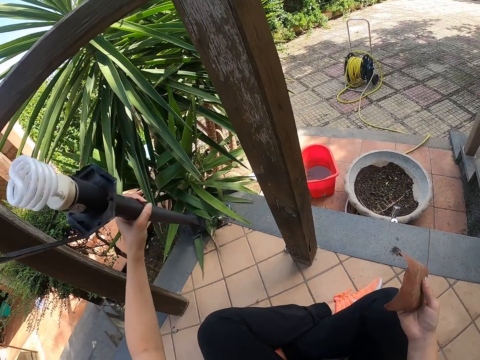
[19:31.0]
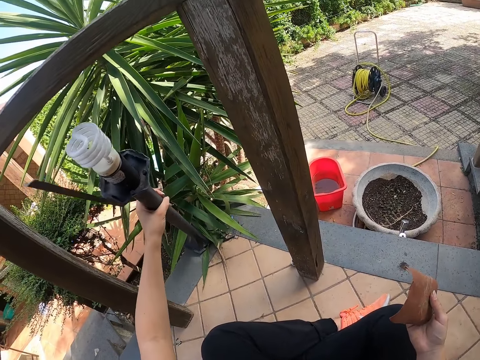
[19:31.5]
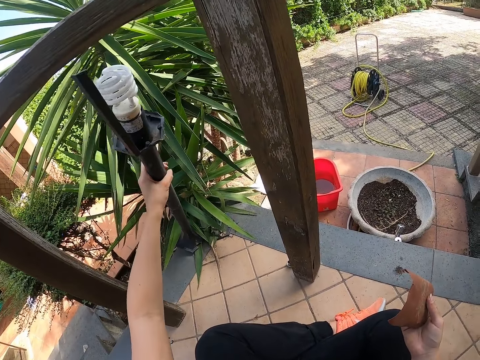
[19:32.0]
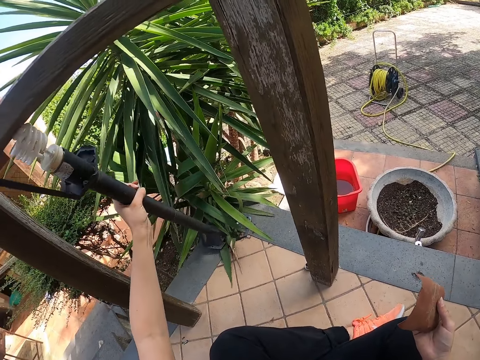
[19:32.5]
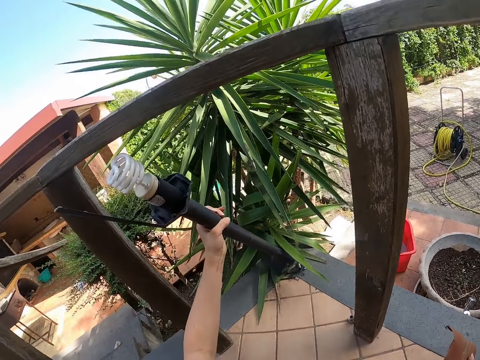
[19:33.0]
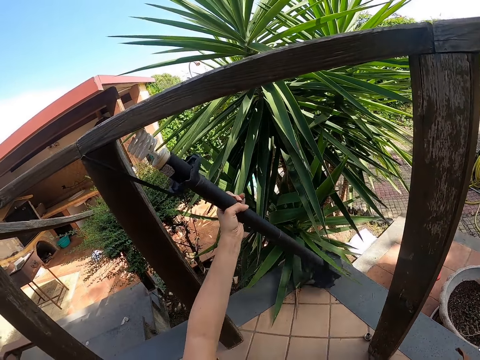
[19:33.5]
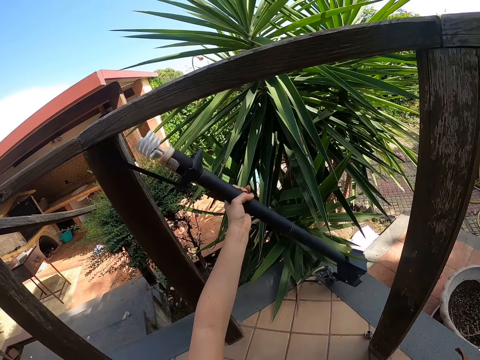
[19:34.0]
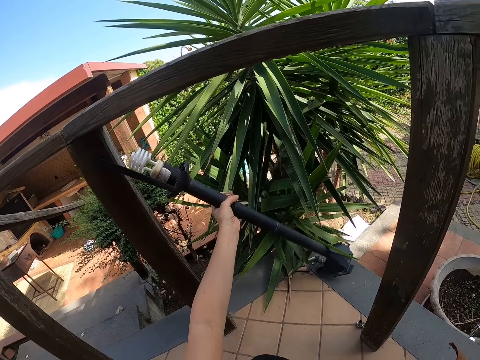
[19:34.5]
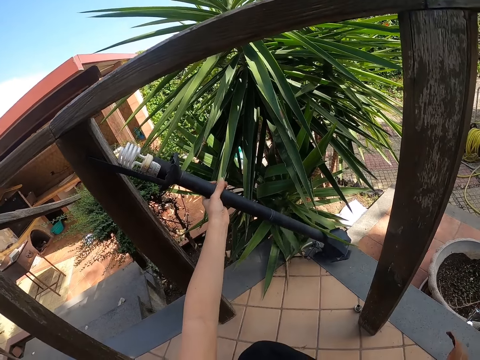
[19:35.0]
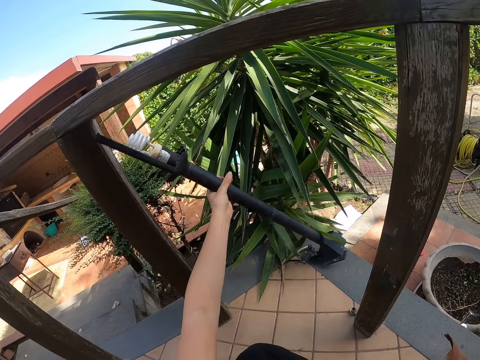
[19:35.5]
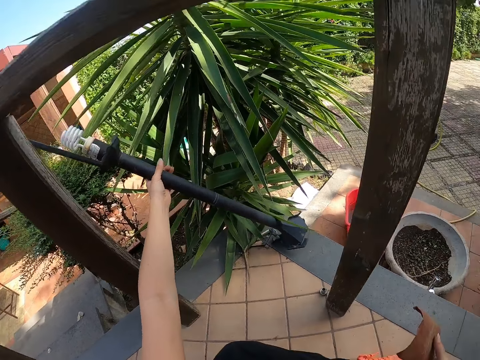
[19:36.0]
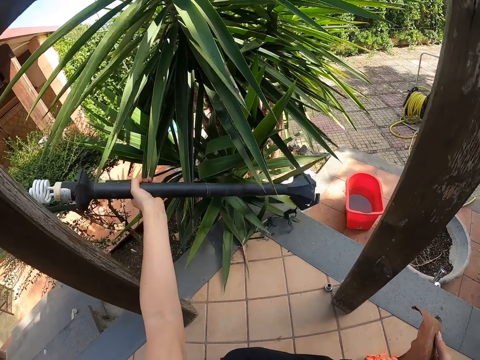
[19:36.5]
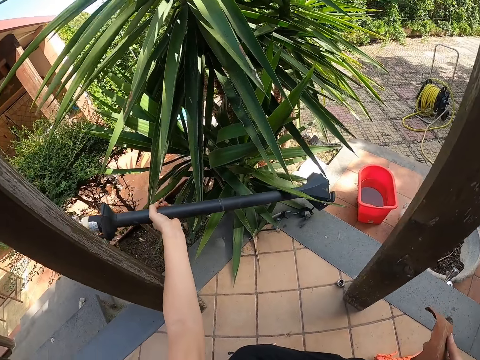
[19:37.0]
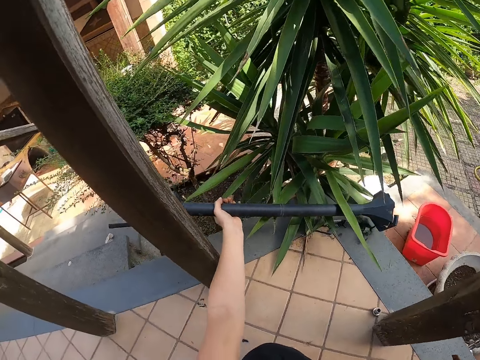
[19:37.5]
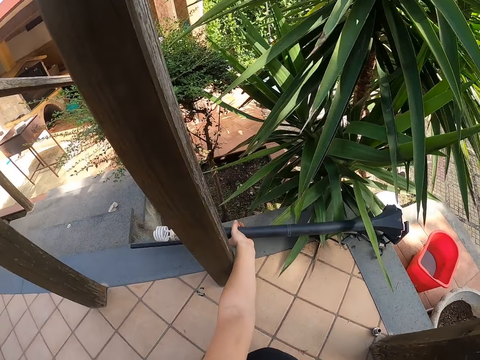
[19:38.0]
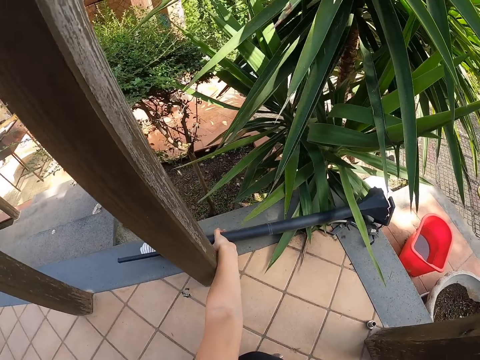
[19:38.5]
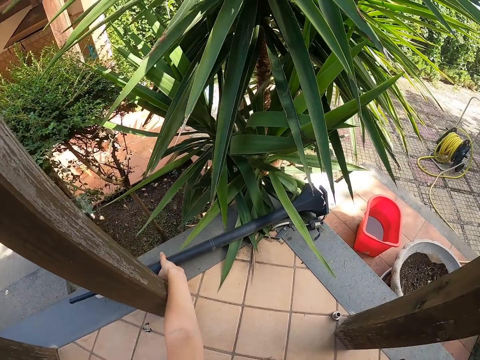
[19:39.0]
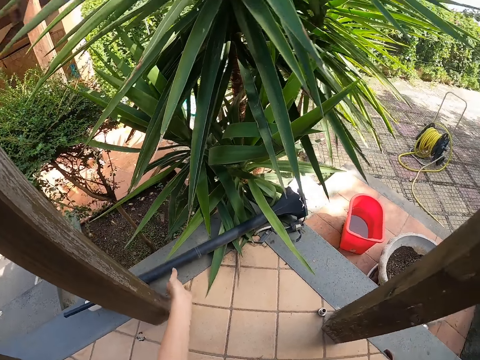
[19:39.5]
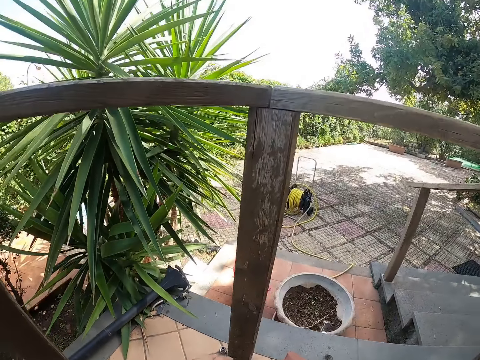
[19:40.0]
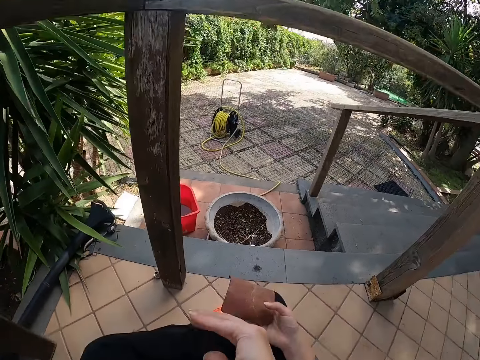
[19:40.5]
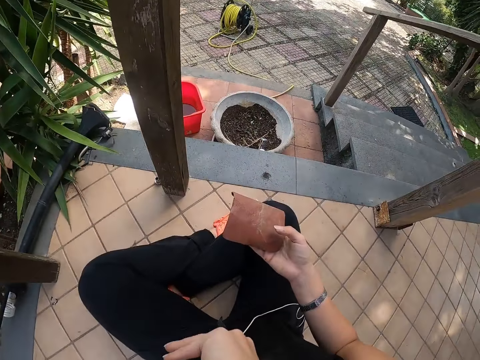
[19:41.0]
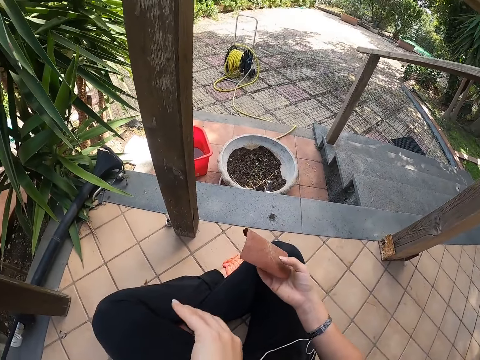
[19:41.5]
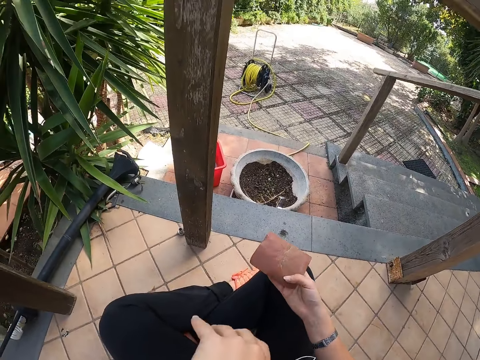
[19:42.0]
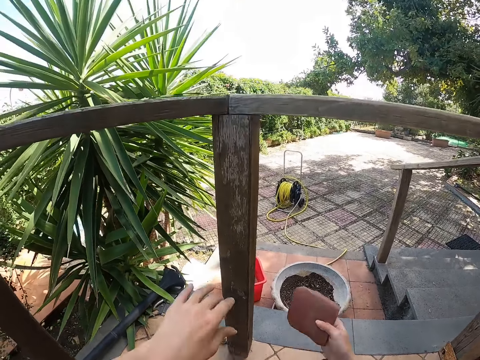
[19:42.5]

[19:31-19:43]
The camera wearer lays the lamp post on the floor. She places the lampstand down. She cleans her face with her left arm.

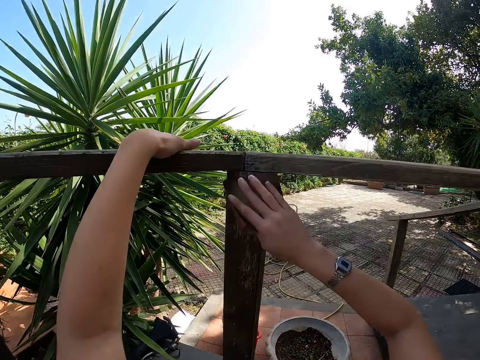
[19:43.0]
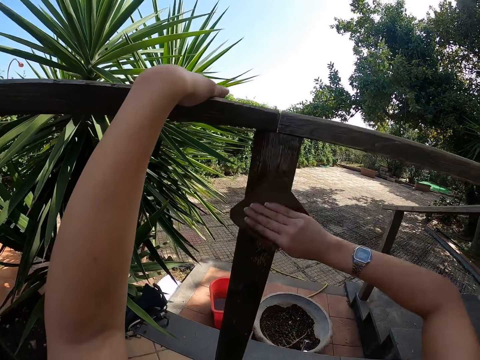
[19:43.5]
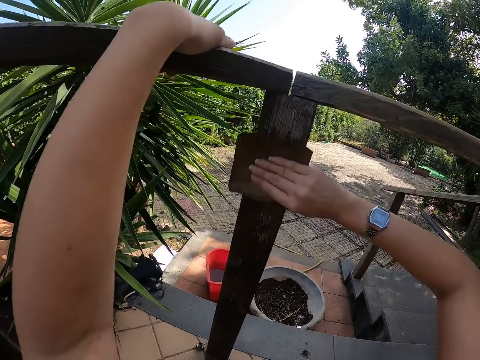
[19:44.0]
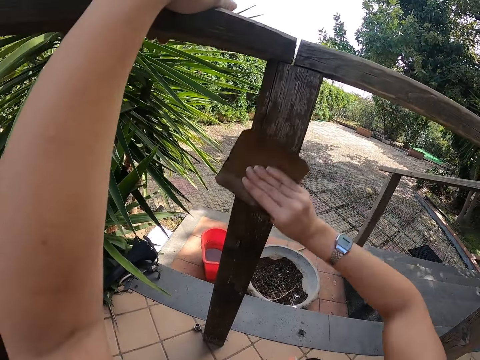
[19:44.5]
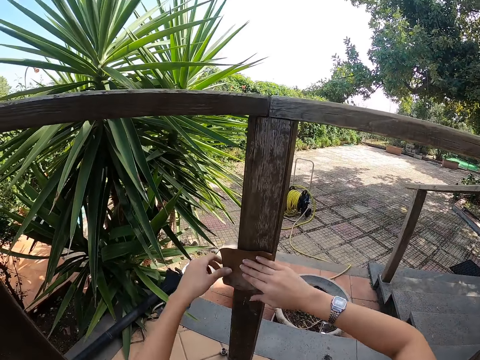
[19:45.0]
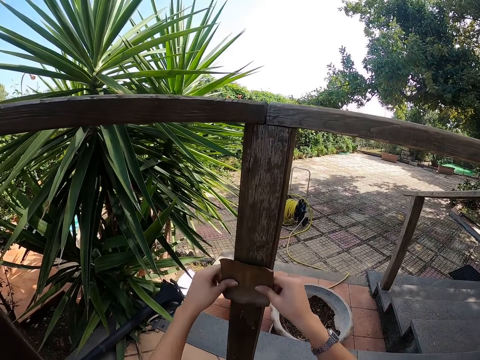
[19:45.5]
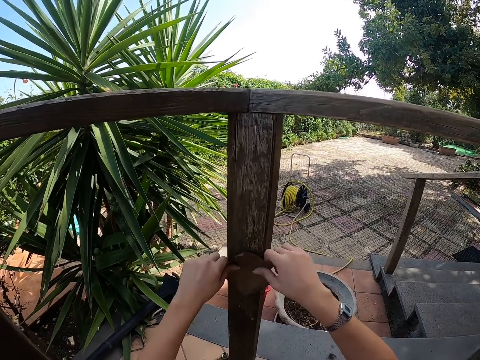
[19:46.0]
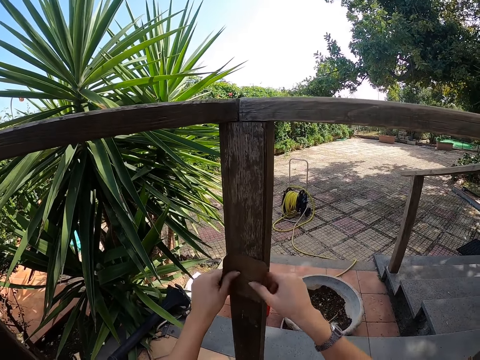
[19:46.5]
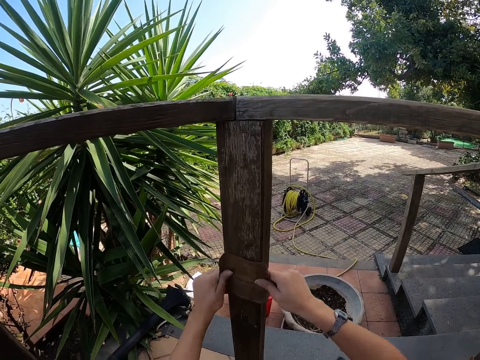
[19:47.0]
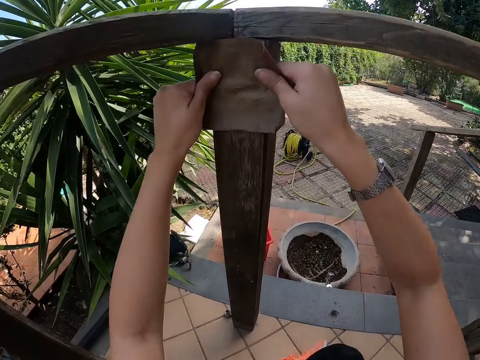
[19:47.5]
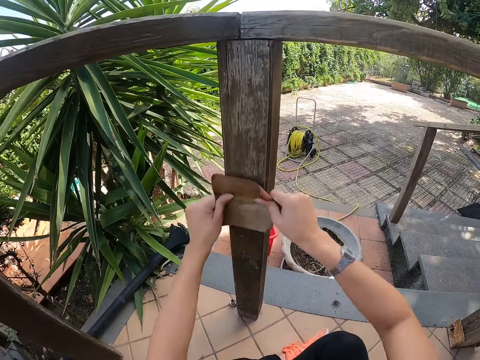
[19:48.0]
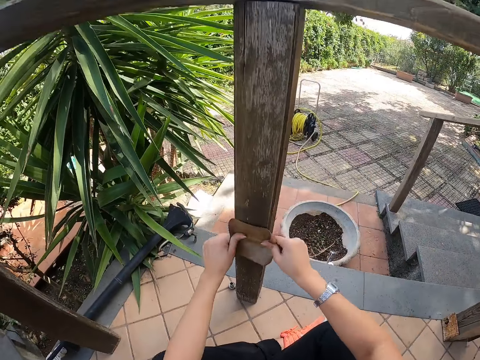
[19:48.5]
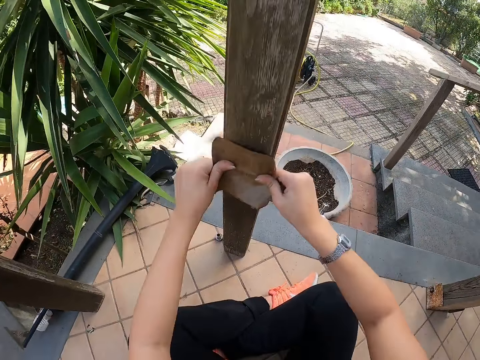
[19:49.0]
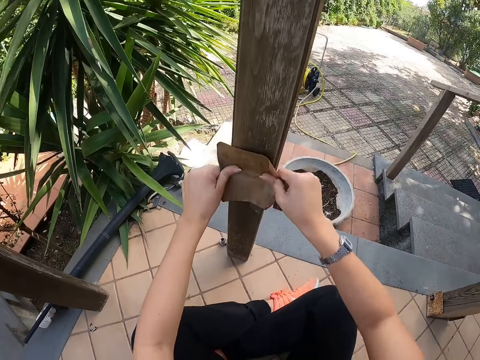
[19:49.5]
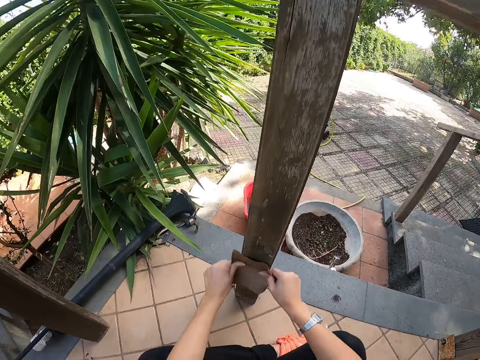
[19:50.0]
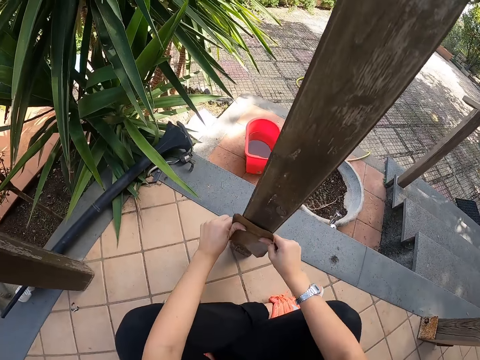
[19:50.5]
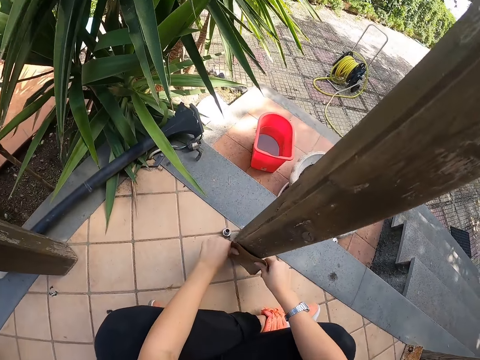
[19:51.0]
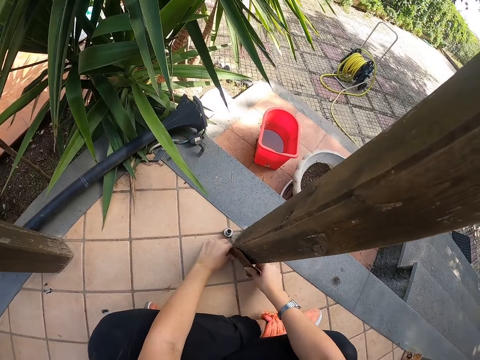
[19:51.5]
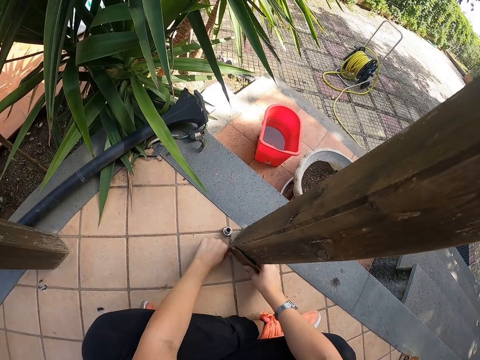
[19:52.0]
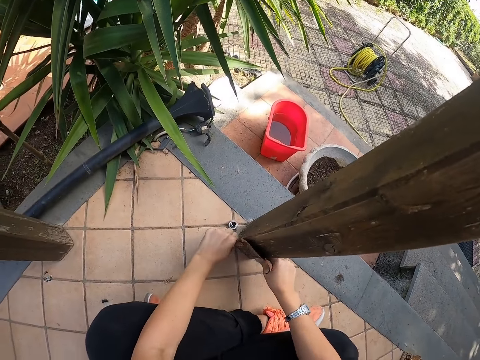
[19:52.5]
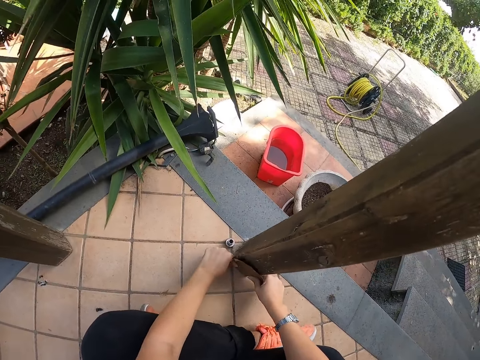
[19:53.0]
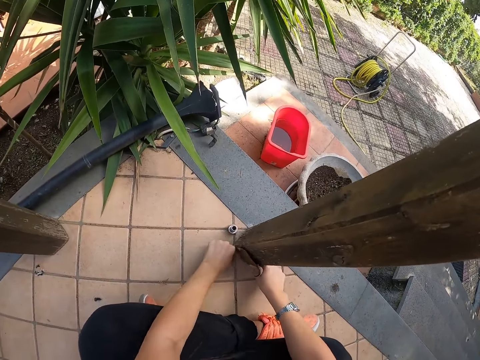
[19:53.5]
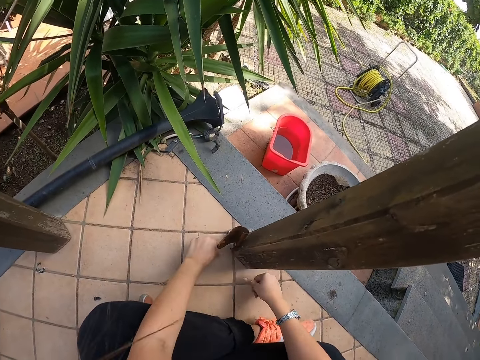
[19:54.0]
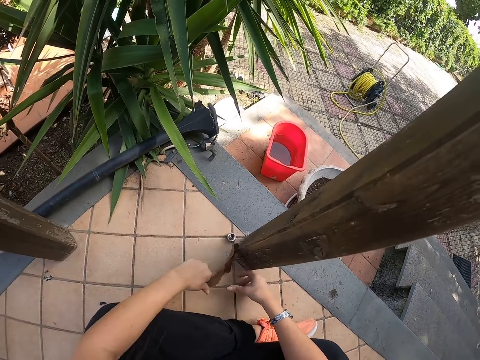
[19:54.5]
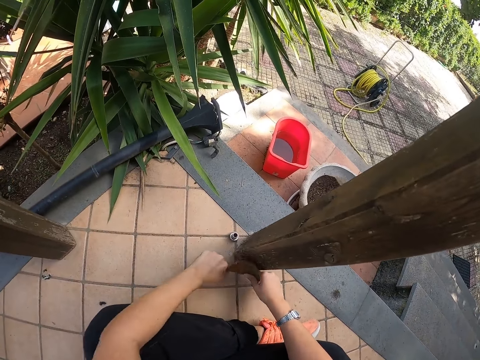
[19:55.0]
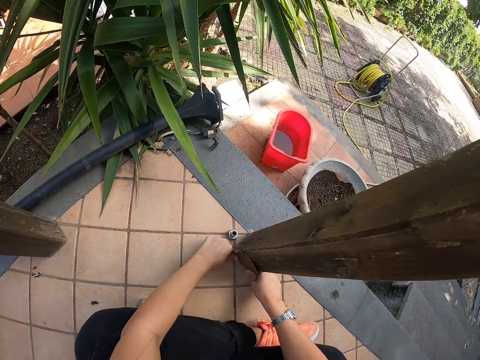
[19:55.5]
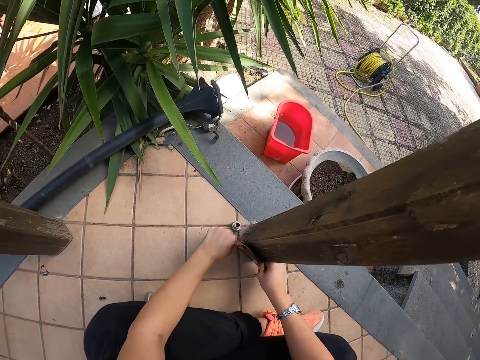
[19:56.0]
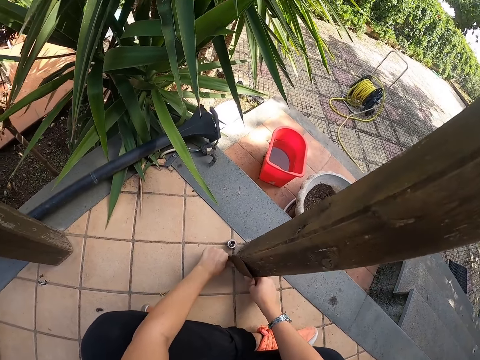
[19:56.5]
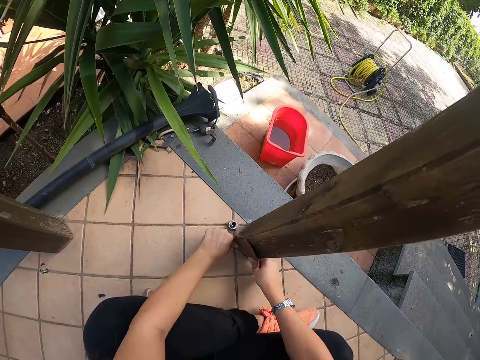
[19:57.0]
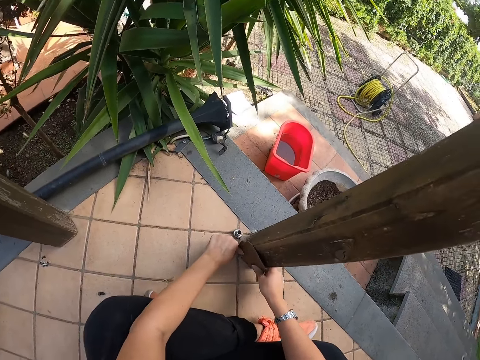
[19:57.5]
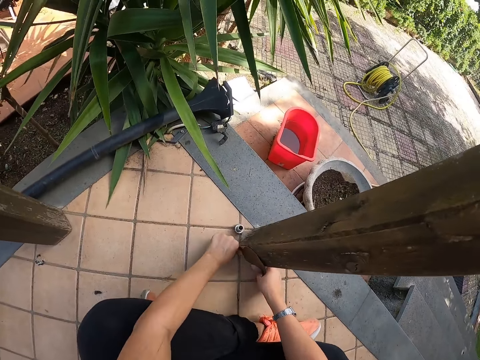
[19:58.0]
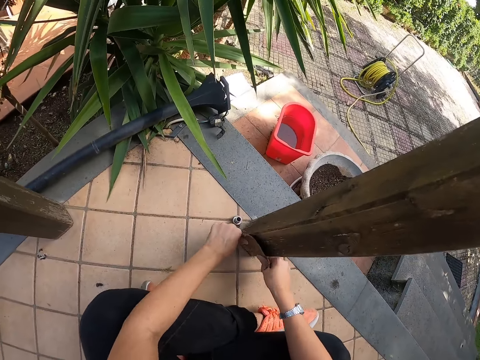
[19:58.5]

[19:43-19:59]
The camera wearer smoothens the front porch or timber with the sandpaper in her right hand. She puts her left hand on the front porch. She holds the timber. She holds the sandpaper with both hands. She smoothens the front porch with the sandpaper in both hands. She loses grip on the sandpaper in her right hand. She holds the sandpaper with both hands. She smoothens the front porch with the sandpaper in both hands.
